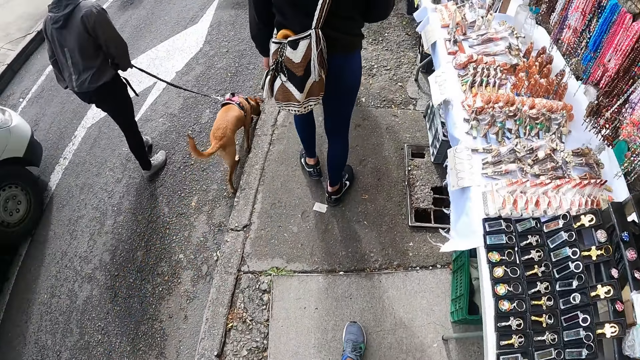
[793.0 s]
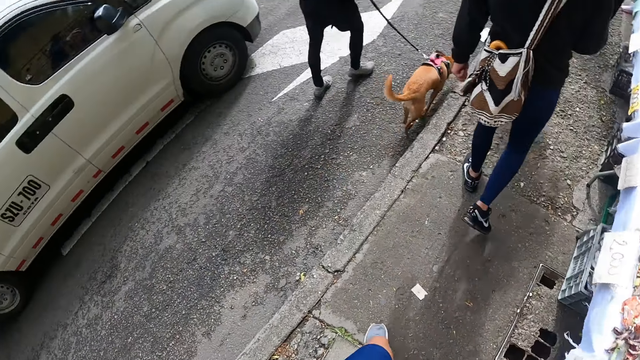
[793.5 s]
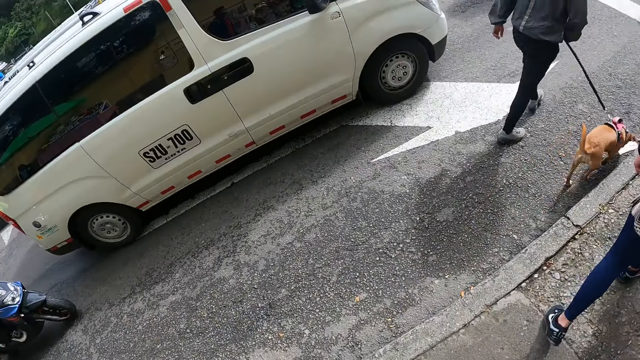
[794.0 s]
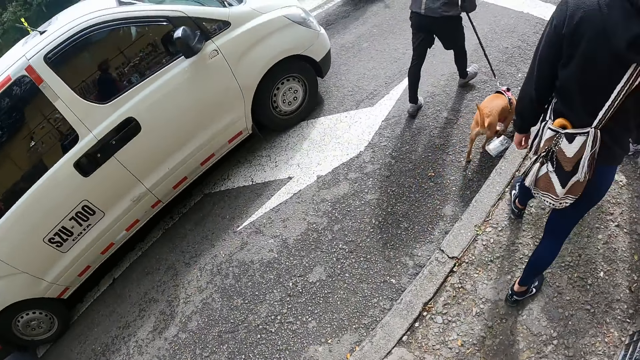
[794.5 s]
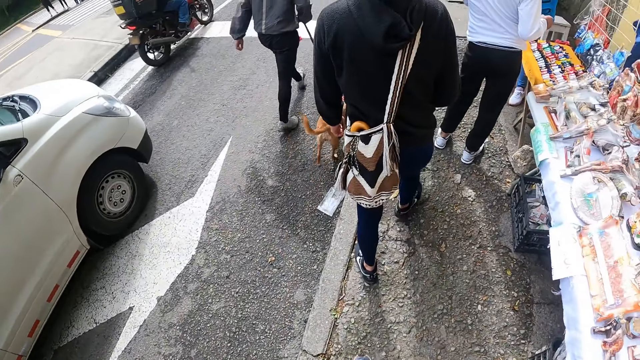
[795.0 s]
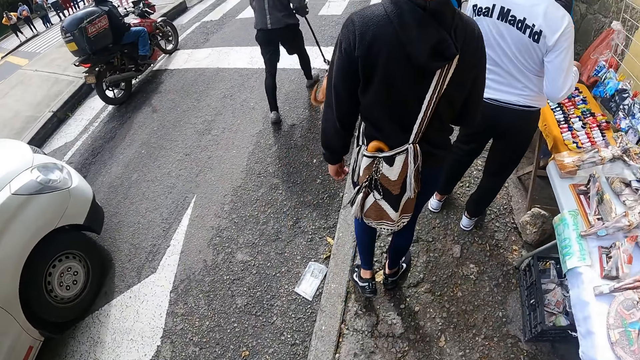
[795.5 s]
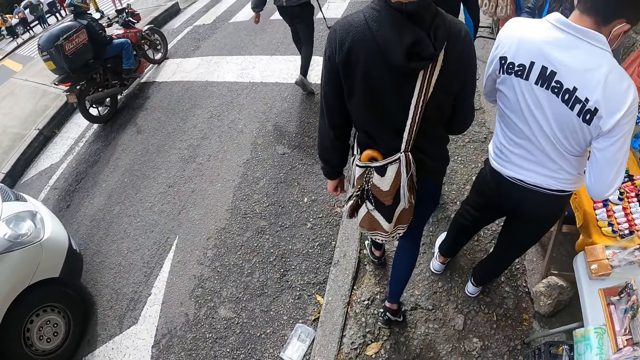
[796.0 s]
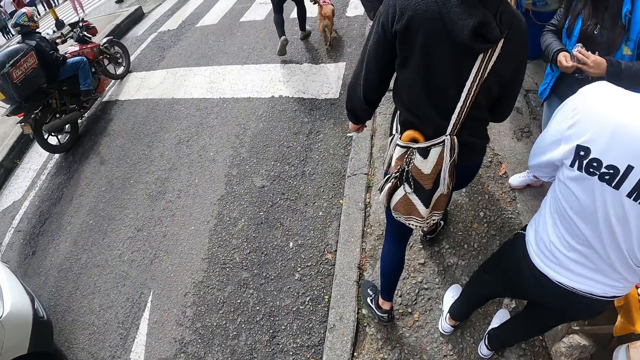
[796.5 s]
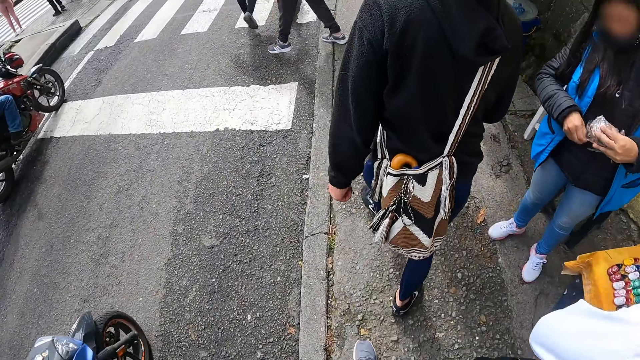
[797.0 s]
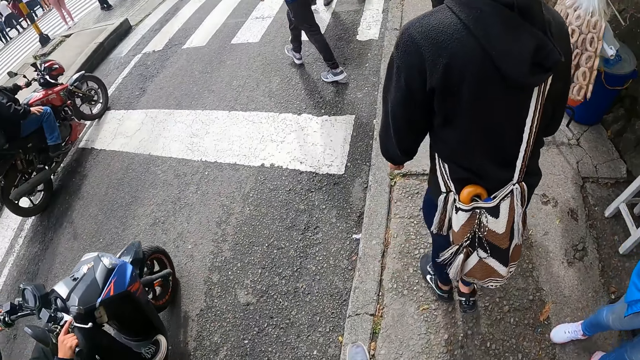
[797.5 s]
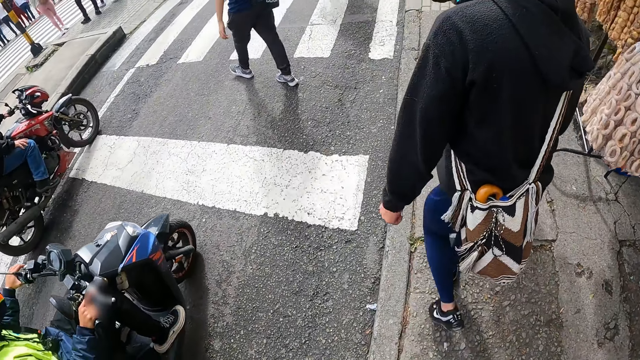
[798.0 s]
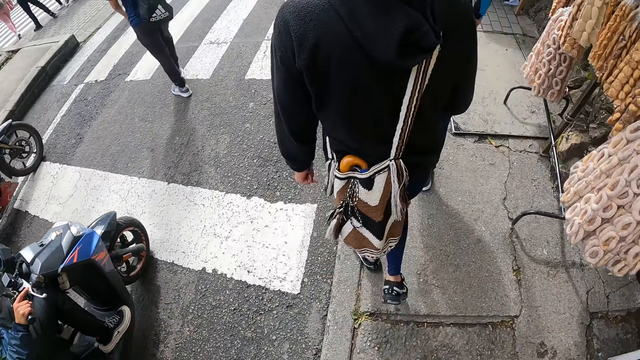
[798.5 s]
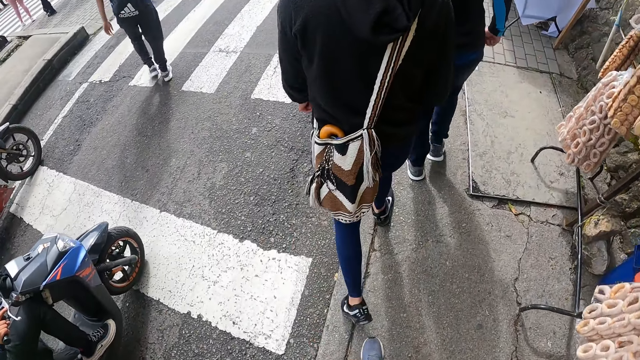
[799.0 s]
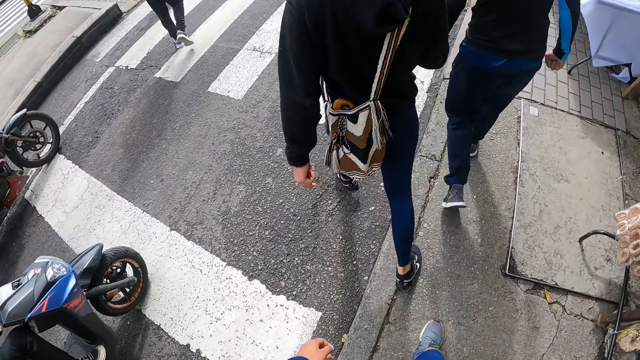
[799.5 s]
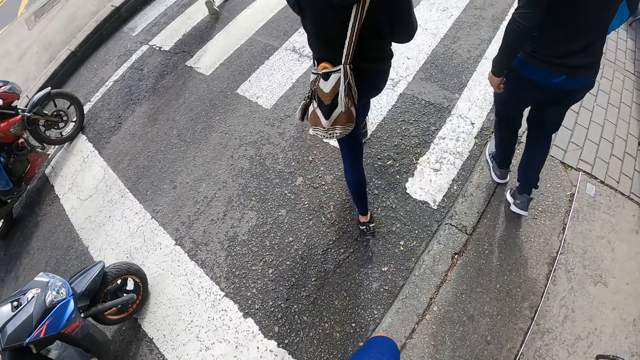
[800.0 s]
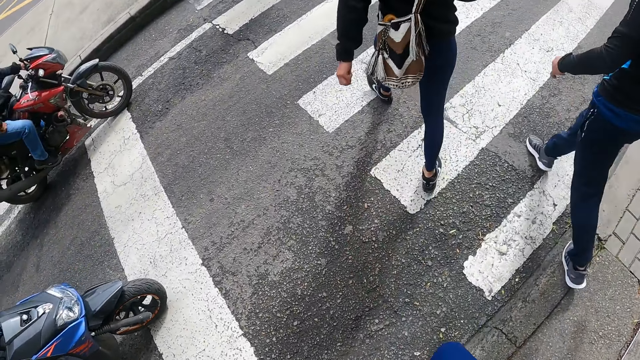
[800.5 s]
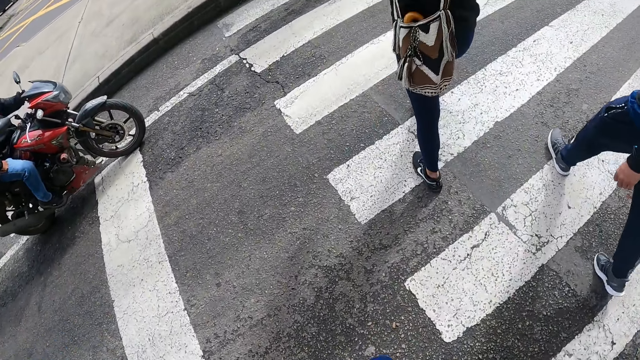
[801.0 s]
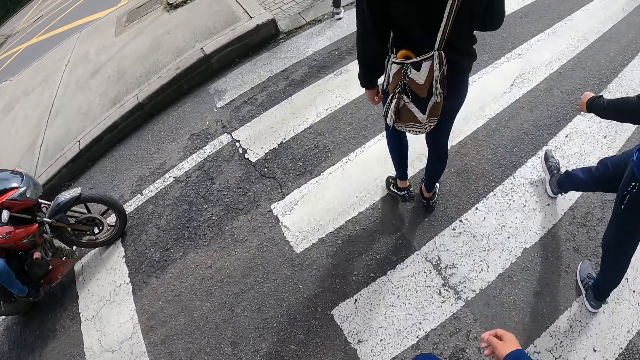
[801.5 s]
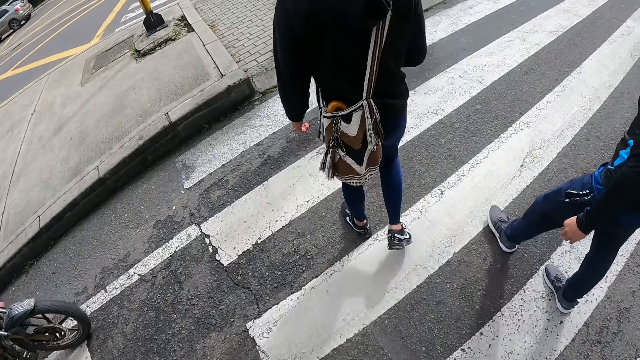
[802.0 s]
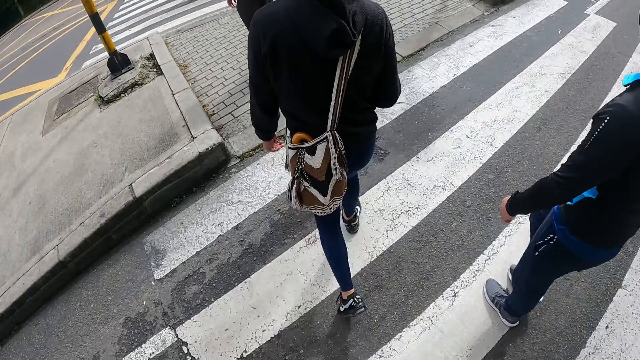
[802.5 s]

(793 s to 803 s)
The camera wearer looks around. They walk along the road. A man crosses the road. Another man crosses the road. A third man crosses the road. The camera wearer crosses the road.

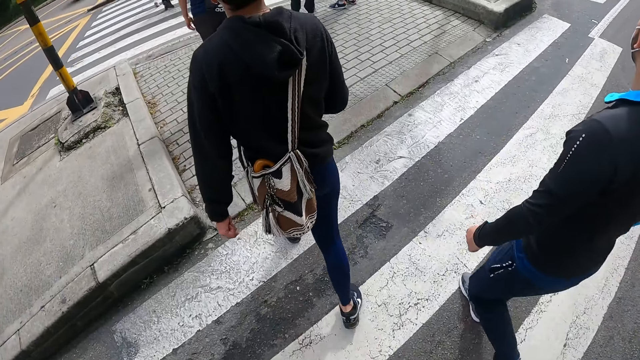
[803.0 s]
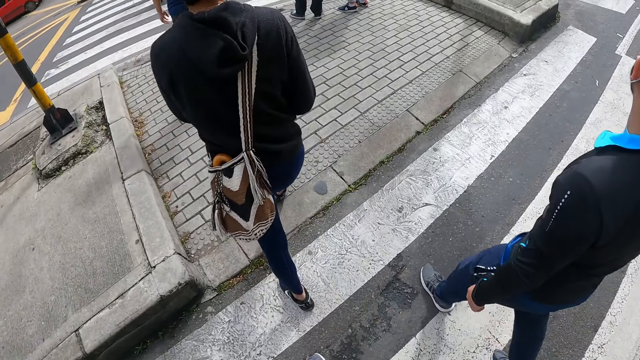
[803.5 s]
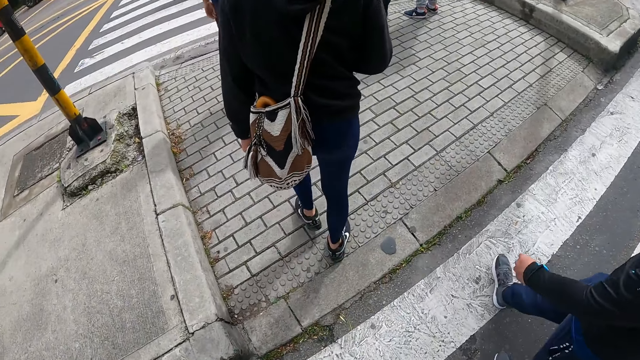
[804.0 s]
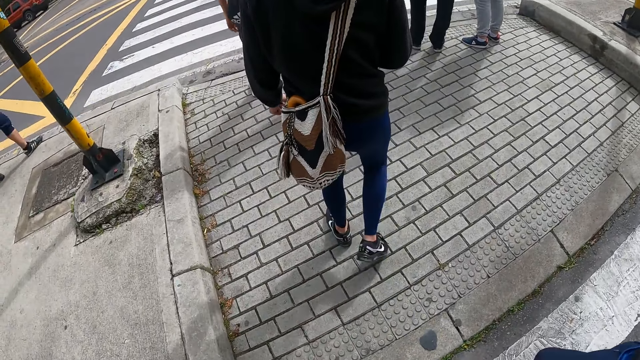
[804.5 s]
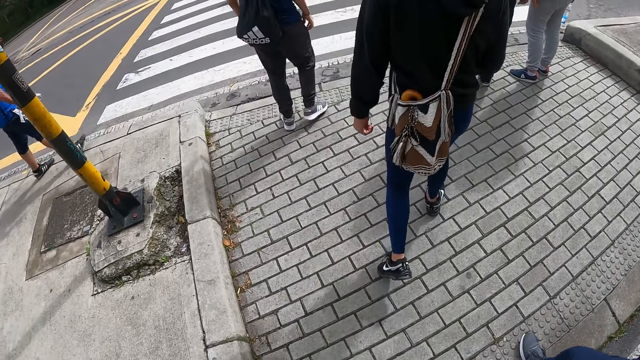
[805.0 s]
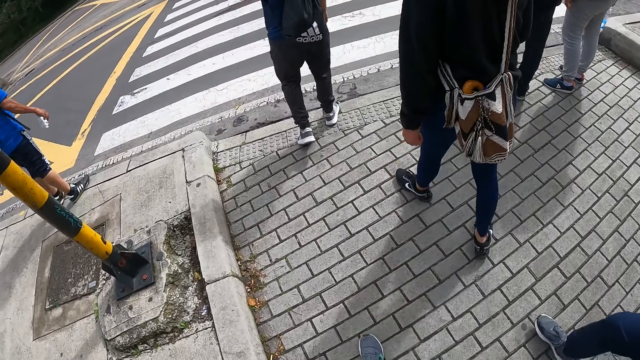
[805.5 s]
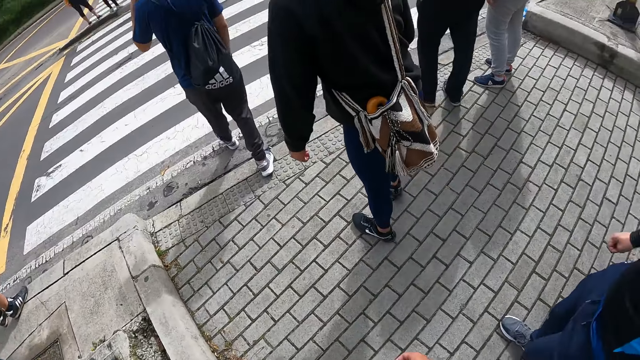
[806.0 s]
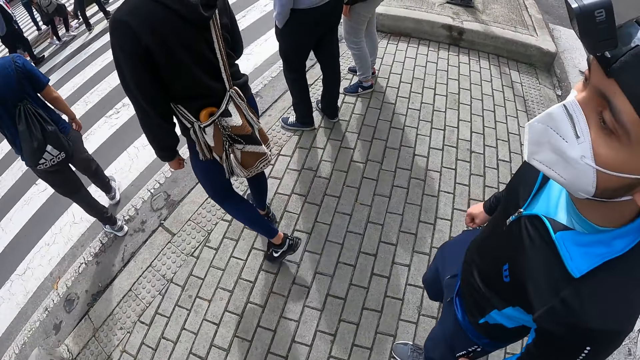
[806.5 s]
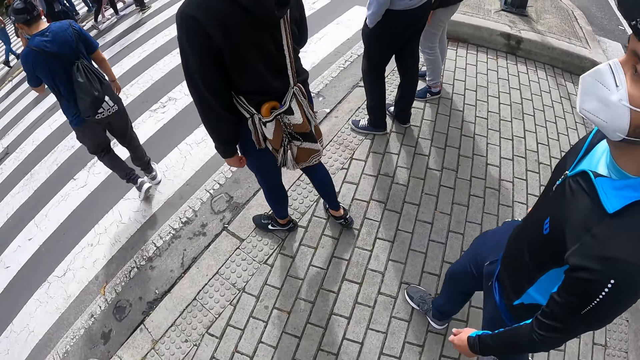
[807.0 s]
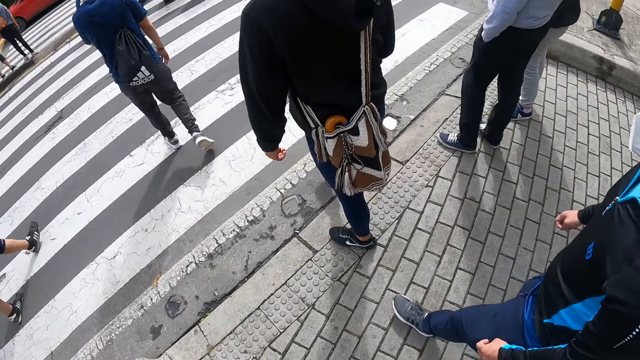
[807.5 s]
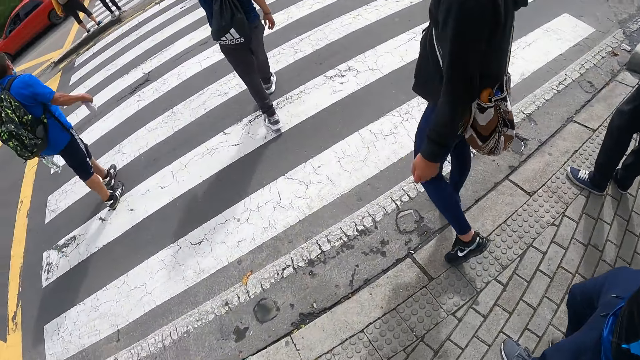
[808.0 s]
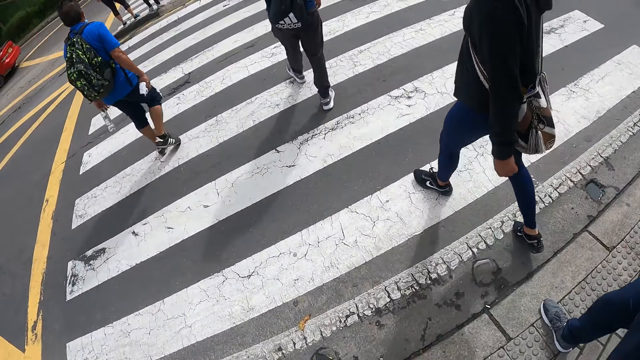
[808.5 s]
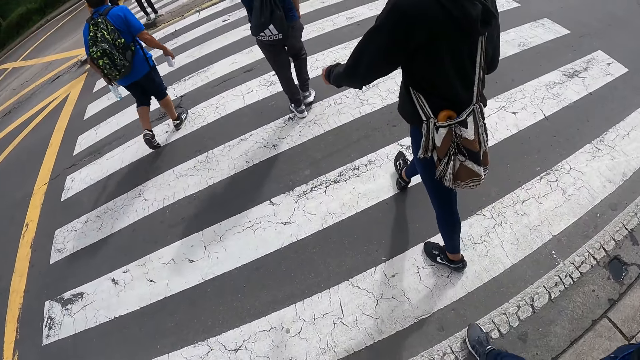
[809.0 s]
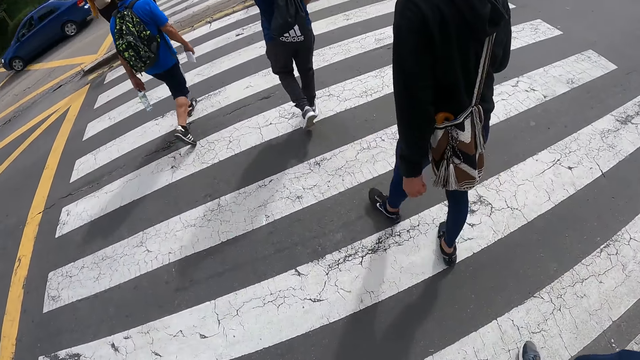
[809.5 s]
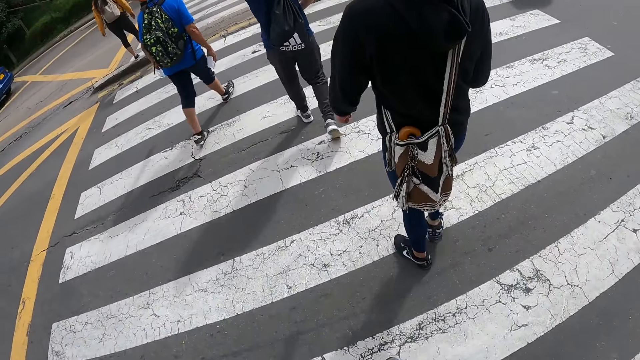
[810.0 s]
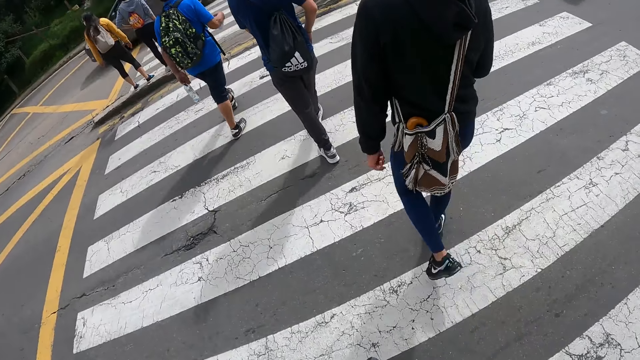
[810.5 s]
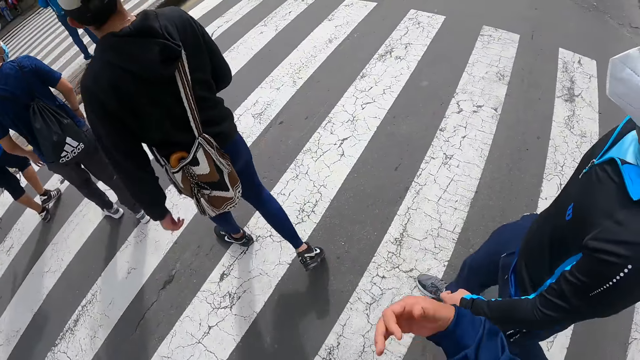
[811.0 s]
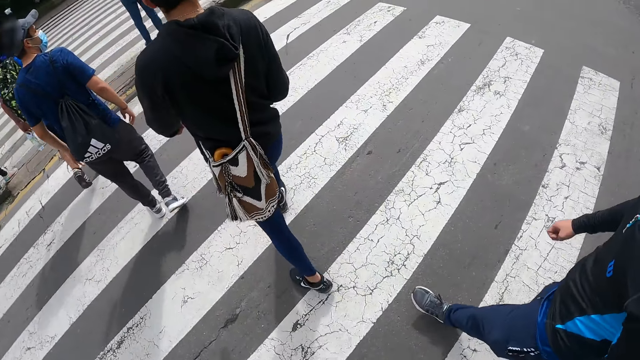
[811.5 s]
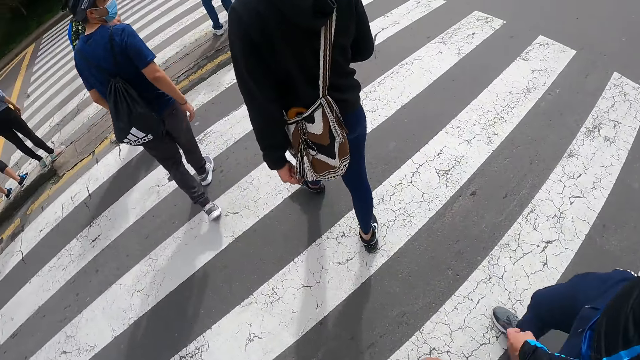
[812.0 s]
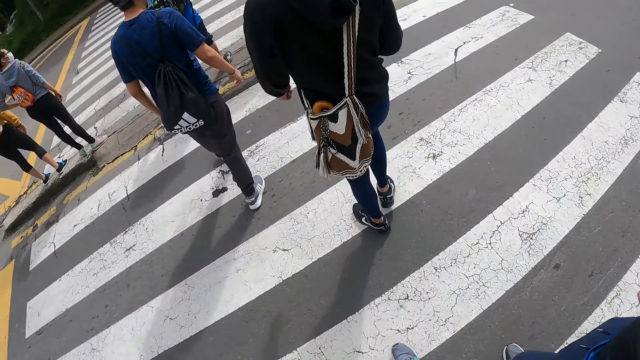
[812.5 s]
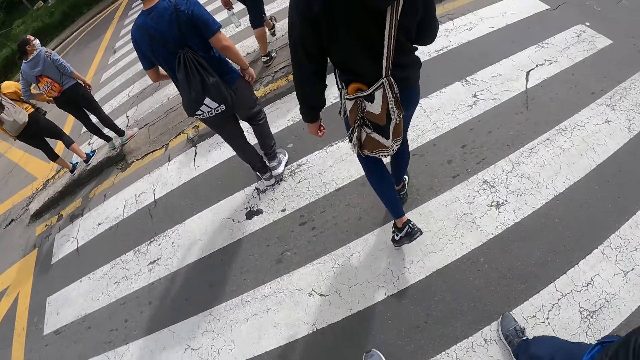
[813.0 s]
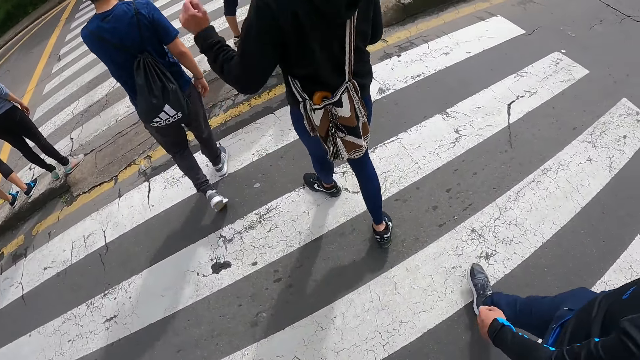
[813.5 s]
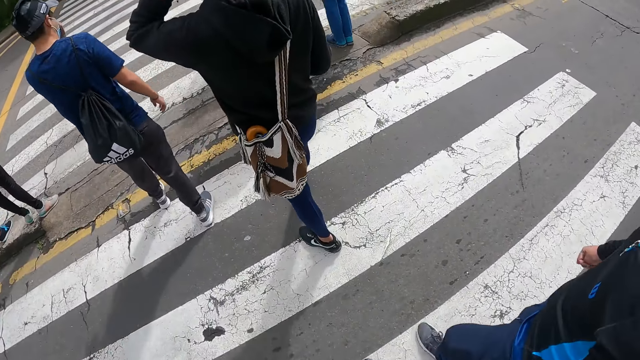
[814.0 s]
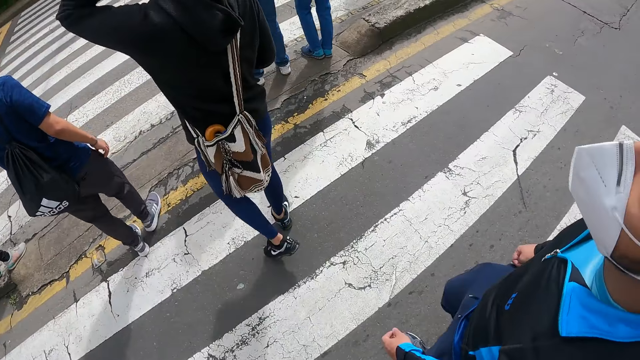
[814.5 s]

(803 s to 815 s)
A man walks on a sidewalk. The camera wearer walks on the sidewalk. Another man crosses a road. The first man crosses the road. The camera wearer crosses the road.
